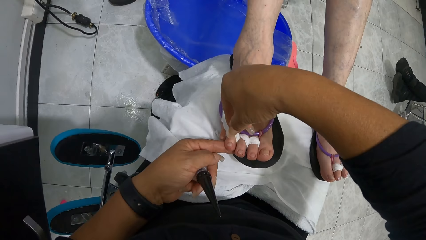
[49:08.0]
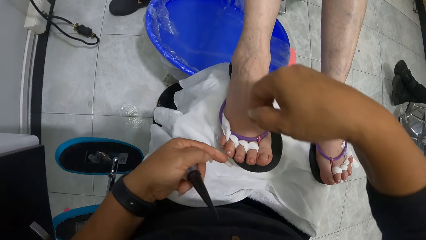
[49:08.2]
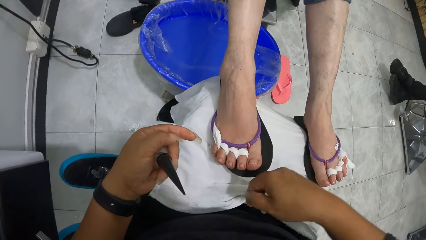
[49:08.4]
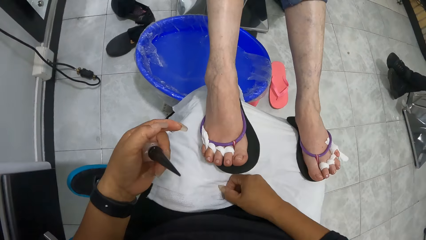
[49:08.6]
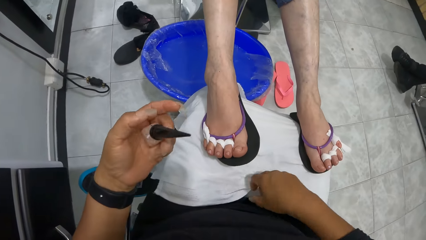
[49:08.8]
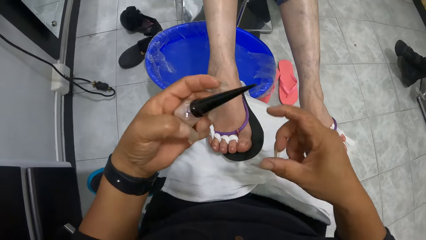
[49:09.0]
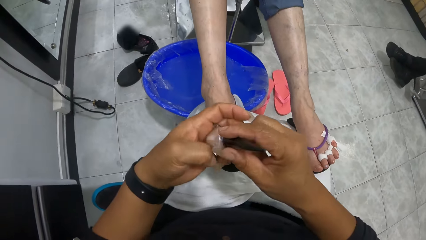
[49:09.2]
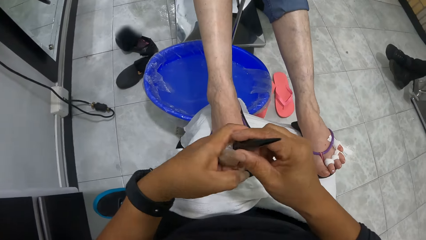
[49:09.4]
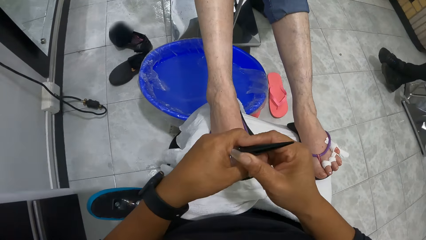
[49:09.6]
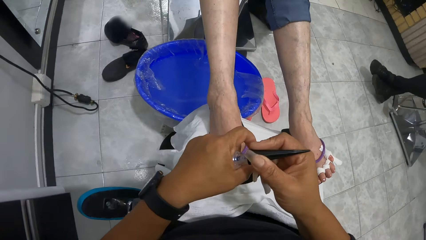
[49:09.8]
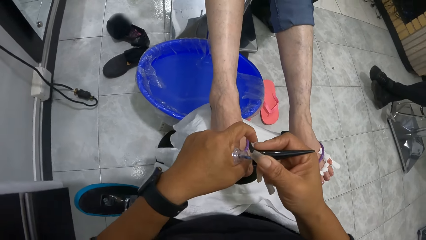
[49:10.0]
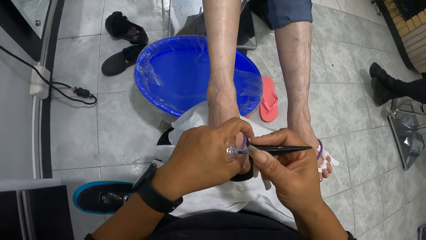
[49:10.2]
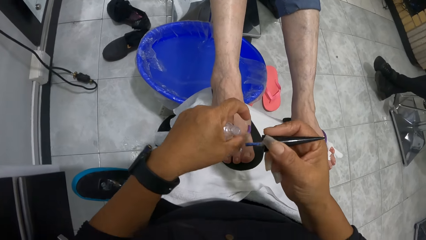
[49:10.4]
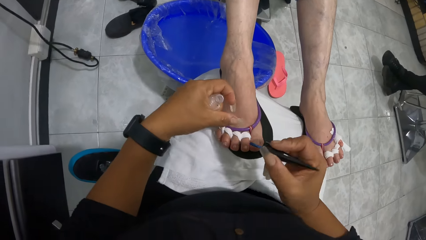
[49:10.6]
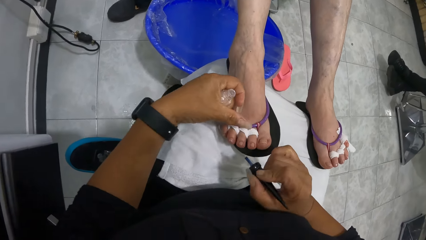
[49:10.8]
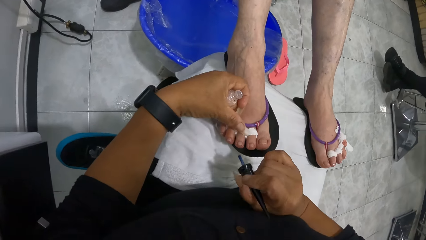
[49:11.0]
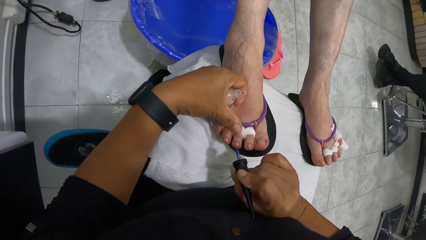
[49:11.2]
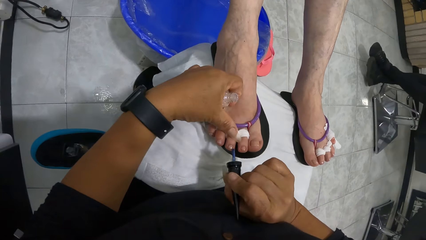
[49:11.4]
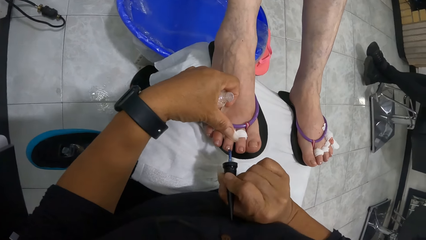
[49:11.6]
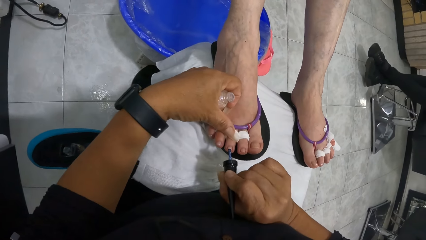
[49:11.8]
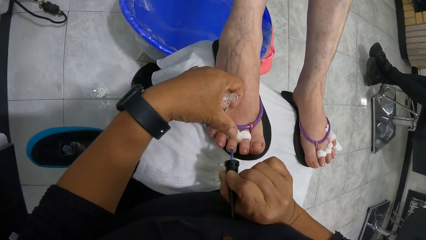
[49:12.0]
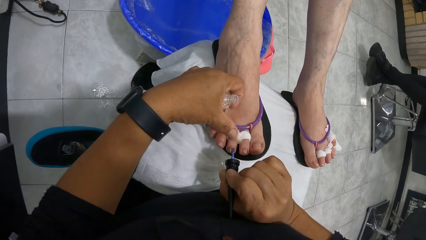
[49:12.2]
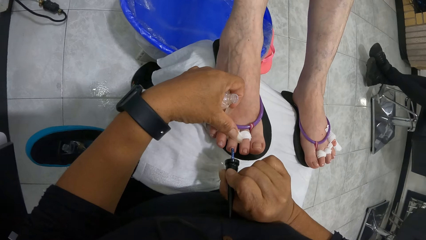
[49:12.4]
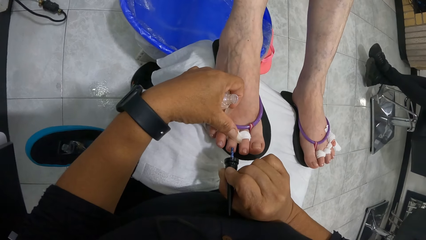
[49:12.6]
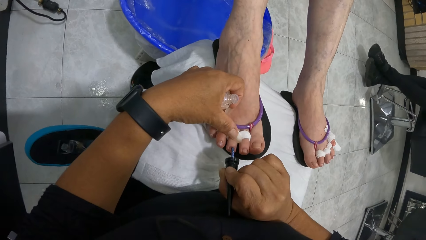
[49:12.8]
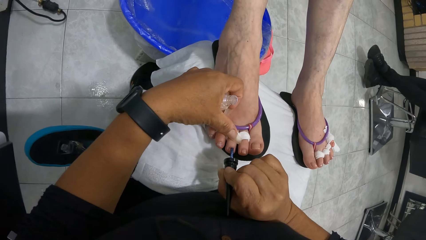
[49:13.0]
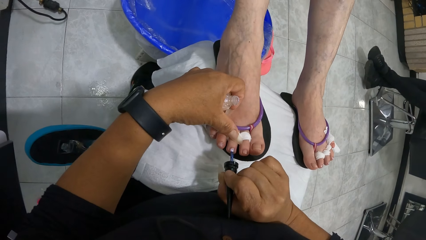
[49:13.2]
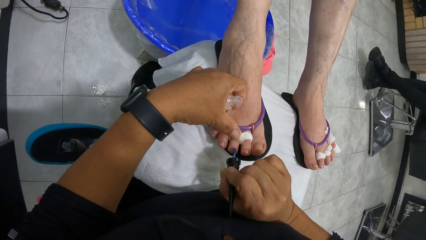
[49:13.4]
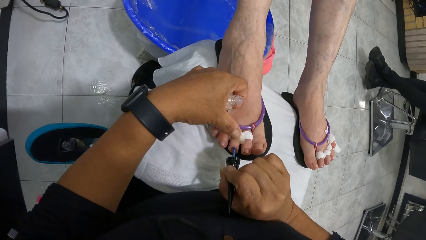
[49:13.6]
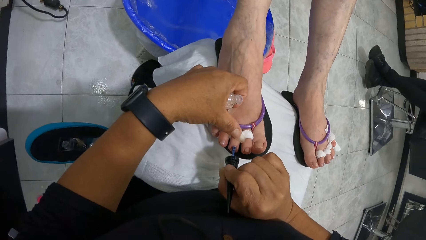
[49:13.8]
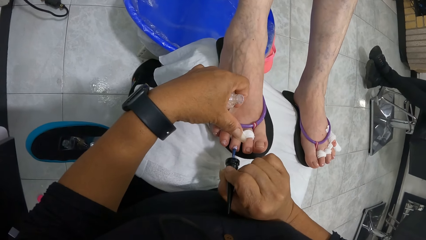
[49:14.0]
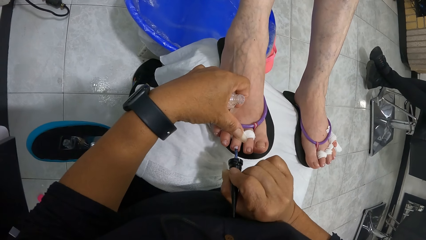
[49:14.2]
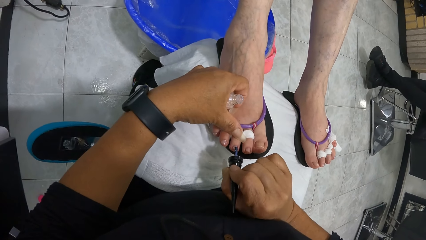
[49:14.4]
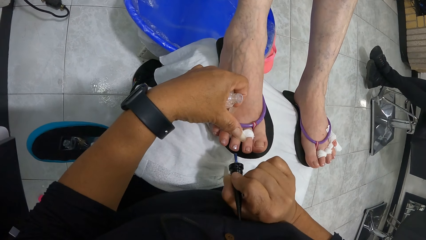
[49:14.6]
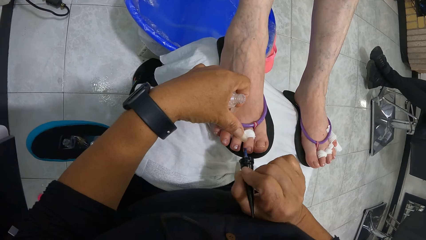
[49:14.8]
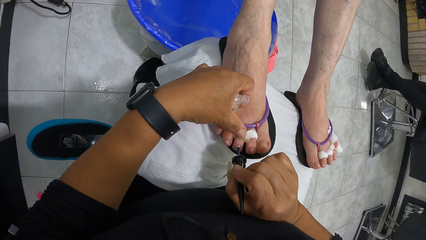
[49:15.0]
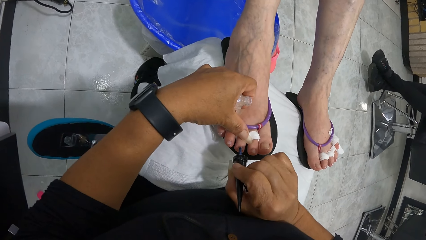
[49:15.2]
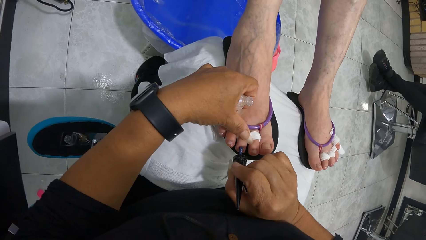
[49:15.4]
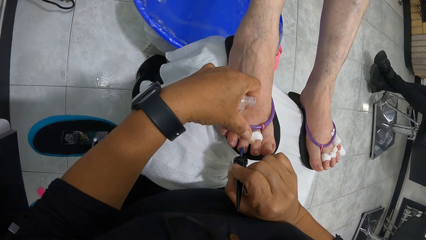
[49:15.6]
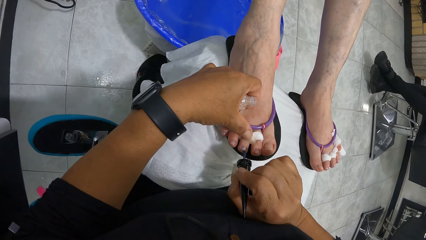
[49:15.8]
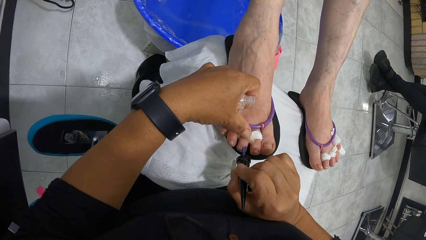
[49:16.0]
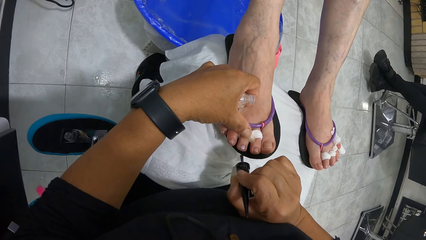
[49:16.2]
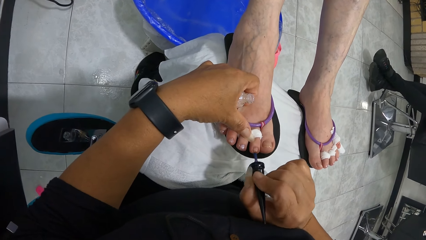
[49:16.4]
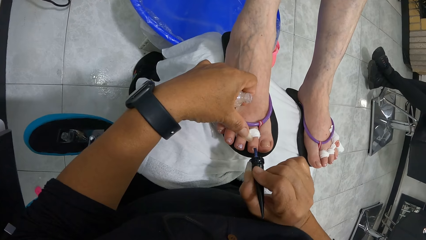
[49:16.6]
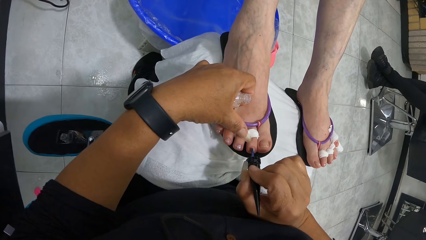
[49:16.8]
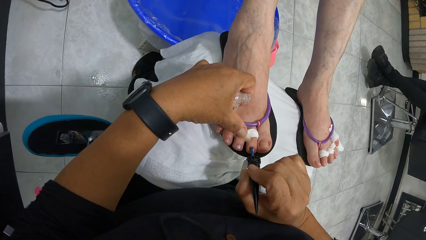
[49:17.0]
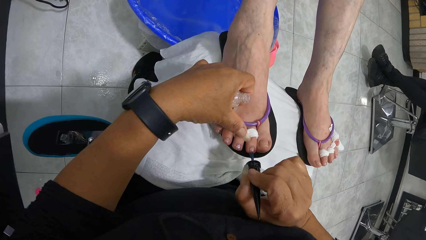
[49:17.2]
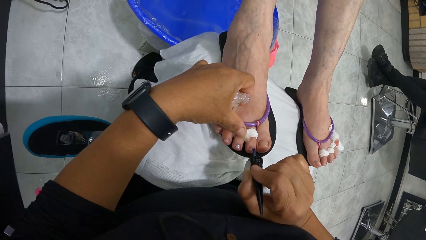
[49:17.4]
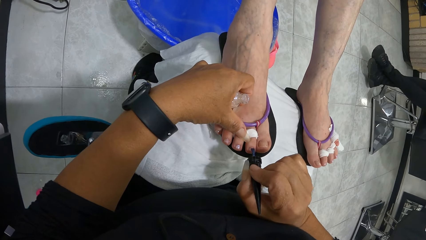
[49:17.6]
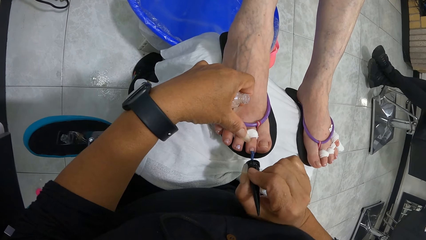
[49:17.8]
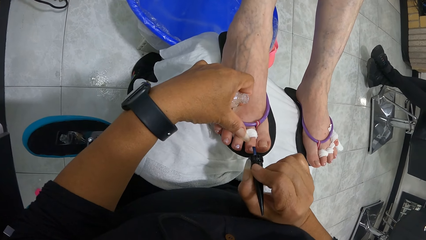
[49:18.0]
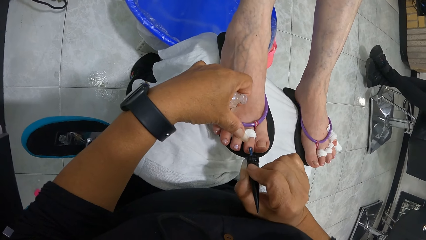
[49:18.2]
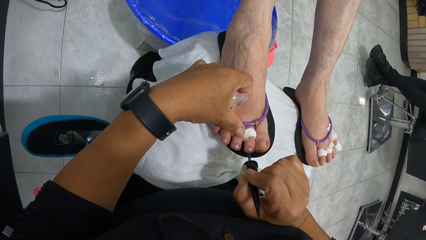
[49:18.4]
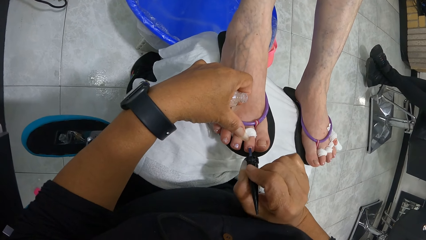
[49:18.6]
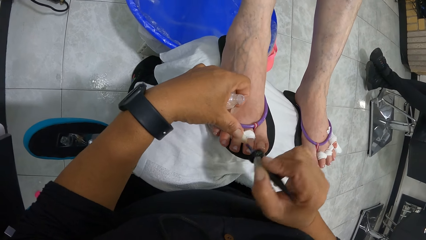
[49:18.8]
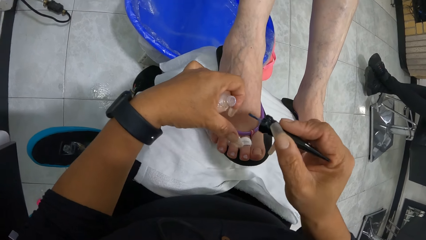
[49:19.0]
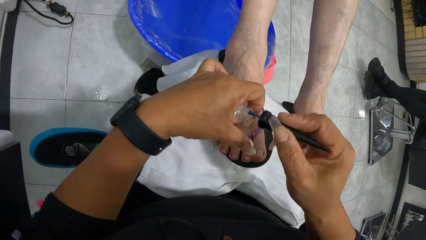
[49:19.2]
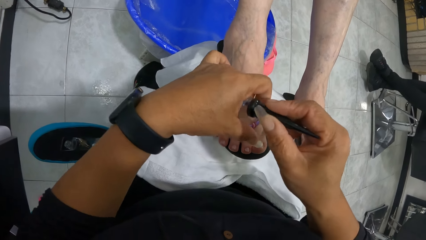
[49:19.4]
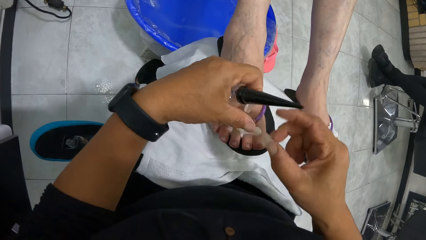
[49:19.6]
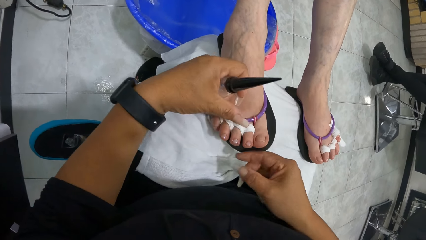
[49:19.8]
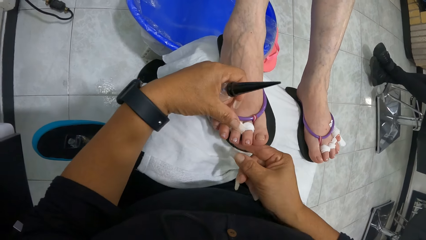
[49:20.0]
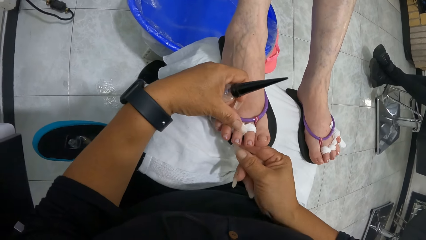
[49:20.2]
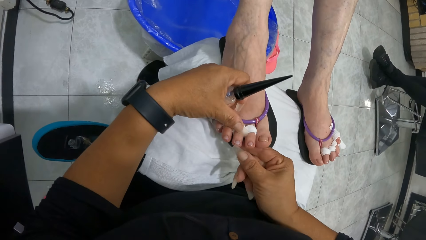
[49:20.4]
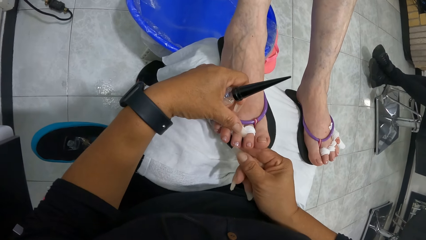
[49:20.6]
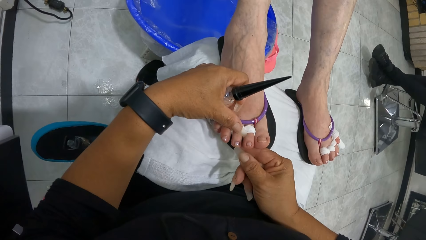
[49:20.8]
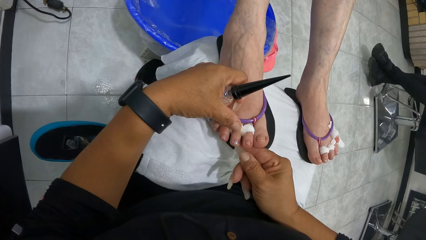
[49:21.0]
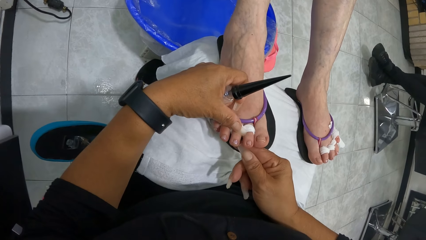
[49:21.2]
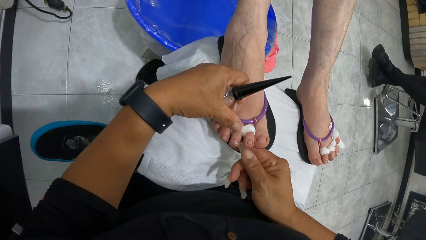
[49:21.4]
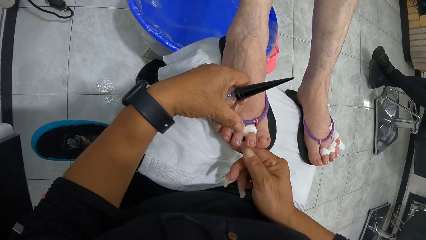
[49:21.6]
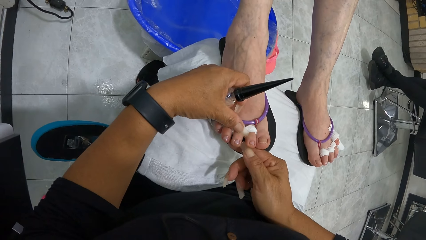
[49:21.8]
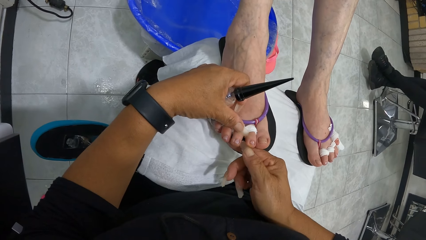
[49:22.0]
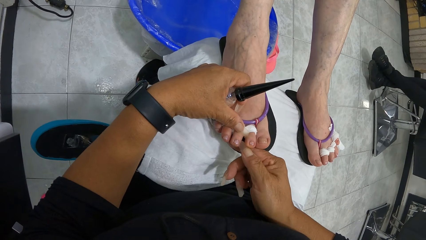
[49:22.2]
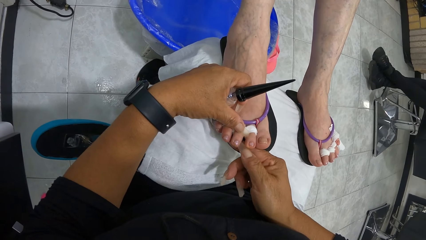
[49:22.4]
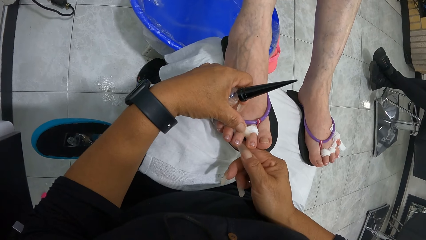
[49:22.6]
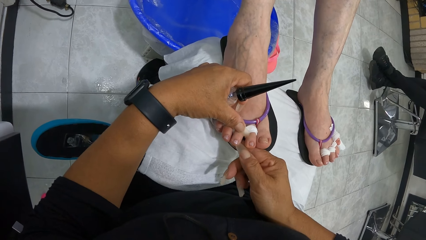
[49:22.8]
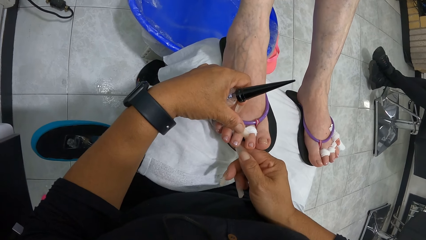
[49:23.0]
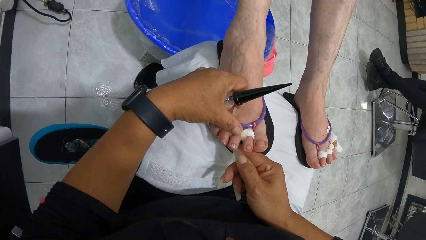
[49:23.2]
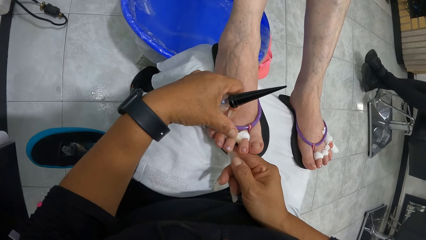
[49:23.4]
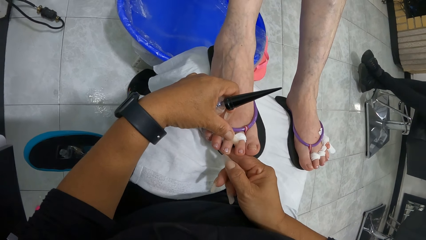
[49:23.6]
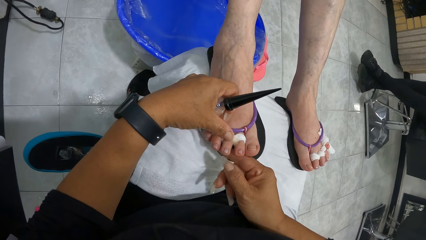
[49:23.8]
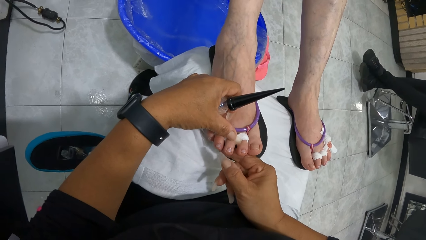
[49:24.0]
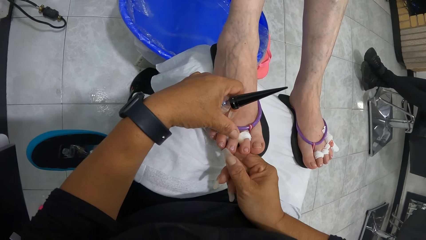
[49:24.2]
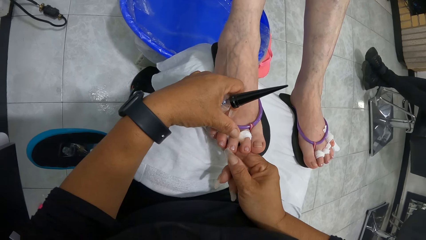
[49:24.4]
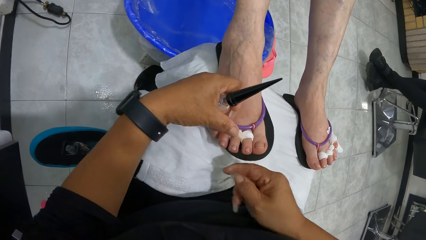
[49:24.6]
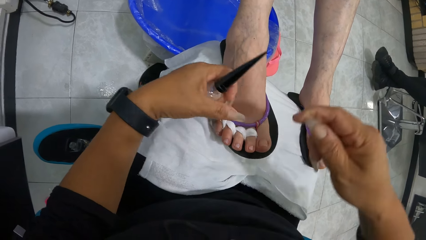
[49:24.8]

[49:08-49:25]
The camera wearer cleans her right hand on the towel on her legs. She takes the nail polish brush from the bottle of nail polish in her left hand with her right hand. She places her left hand on the woman's right toe. She paints the woman's right toes with the nail polish brush in her right hand. She dips the nail polish brush in her right hand into the bottle of nail polish in her left hand. She touches the nails of the woman. She cleans the woman's right toe with her right hand.
